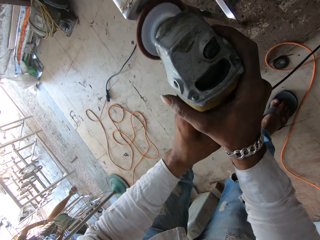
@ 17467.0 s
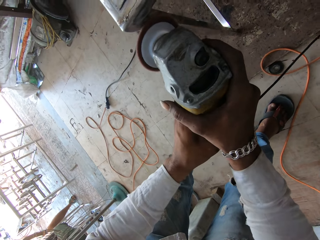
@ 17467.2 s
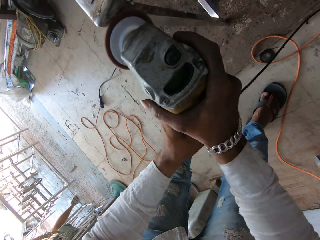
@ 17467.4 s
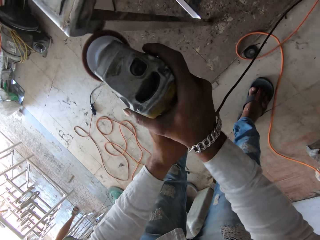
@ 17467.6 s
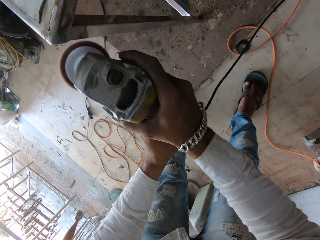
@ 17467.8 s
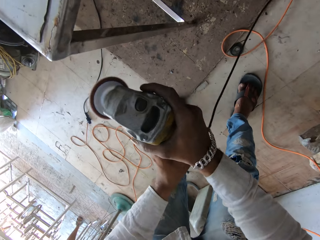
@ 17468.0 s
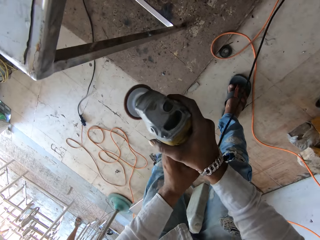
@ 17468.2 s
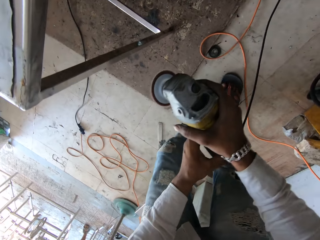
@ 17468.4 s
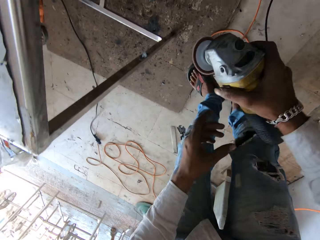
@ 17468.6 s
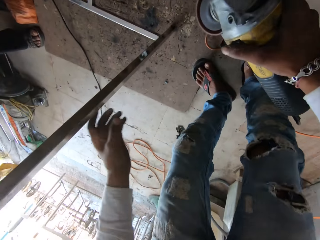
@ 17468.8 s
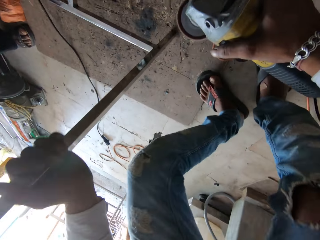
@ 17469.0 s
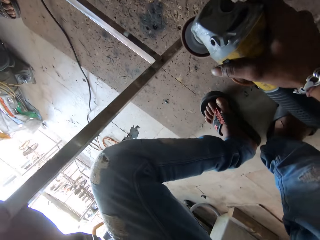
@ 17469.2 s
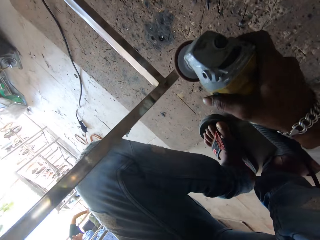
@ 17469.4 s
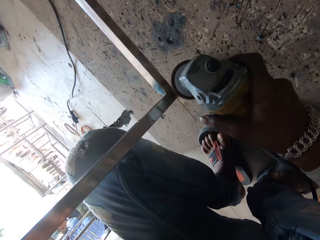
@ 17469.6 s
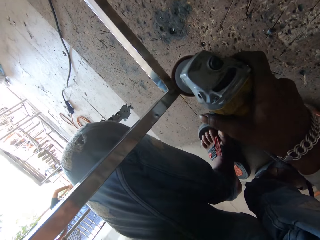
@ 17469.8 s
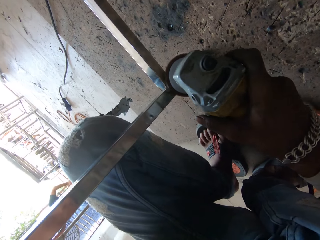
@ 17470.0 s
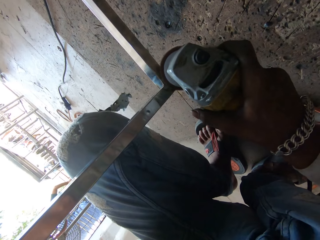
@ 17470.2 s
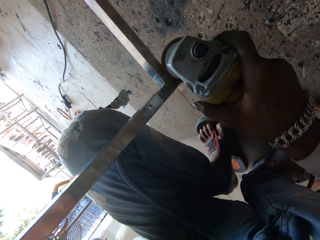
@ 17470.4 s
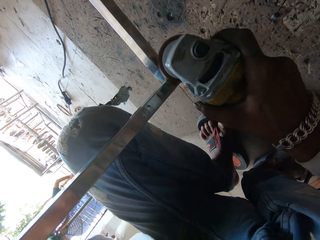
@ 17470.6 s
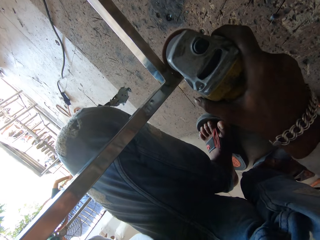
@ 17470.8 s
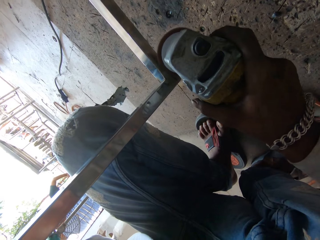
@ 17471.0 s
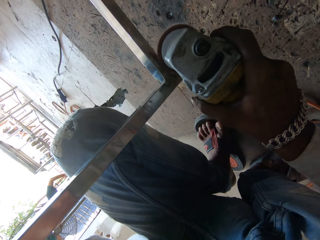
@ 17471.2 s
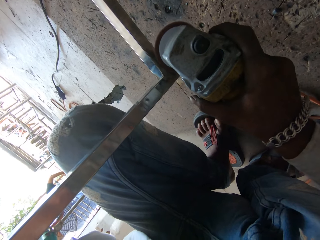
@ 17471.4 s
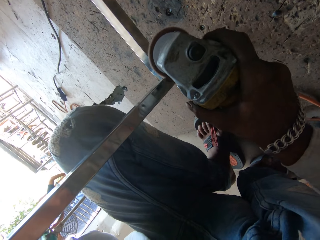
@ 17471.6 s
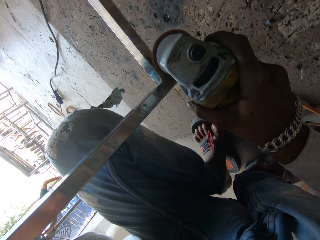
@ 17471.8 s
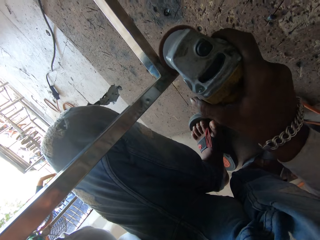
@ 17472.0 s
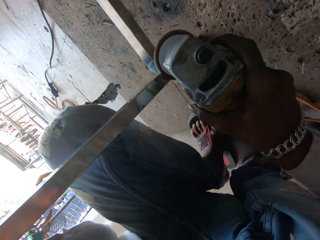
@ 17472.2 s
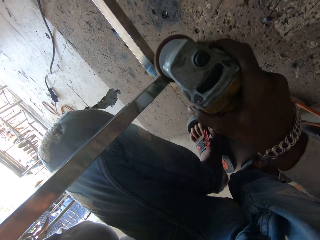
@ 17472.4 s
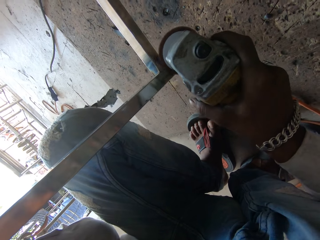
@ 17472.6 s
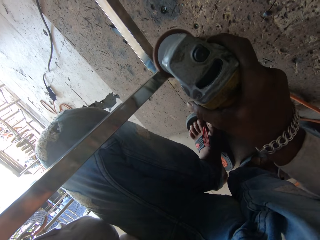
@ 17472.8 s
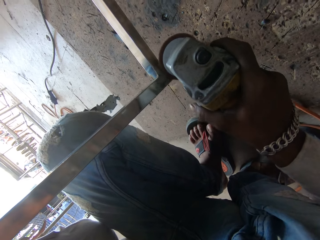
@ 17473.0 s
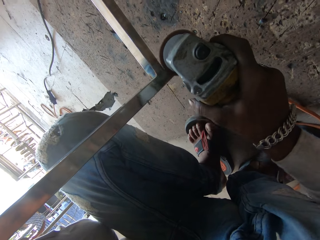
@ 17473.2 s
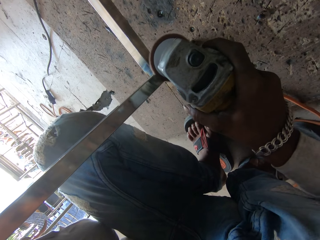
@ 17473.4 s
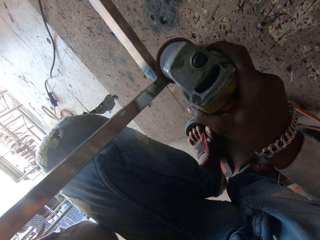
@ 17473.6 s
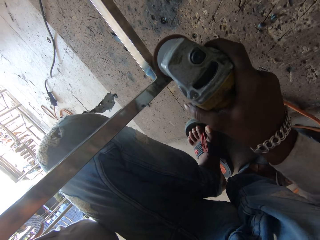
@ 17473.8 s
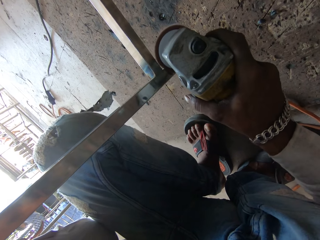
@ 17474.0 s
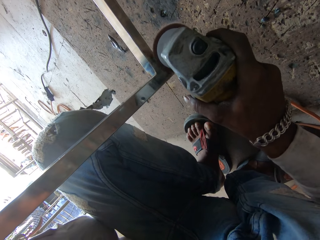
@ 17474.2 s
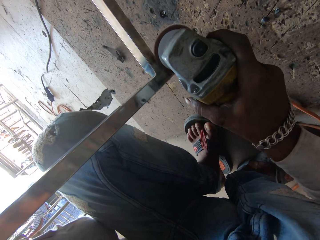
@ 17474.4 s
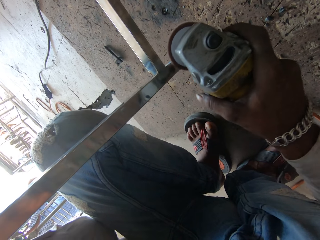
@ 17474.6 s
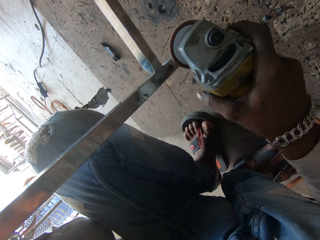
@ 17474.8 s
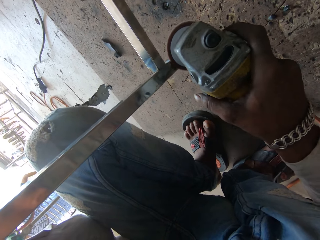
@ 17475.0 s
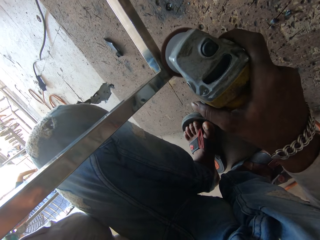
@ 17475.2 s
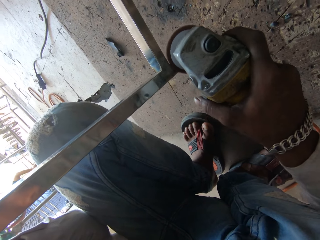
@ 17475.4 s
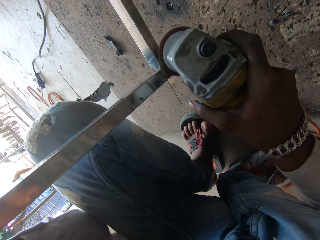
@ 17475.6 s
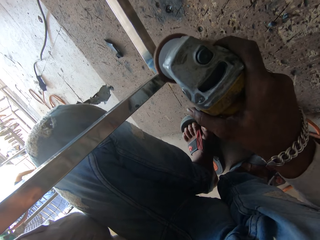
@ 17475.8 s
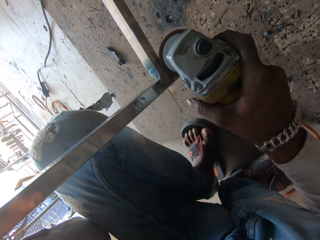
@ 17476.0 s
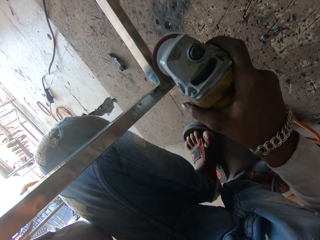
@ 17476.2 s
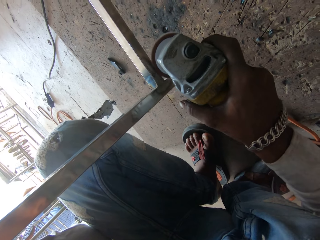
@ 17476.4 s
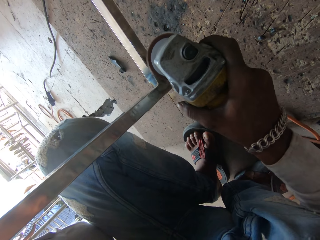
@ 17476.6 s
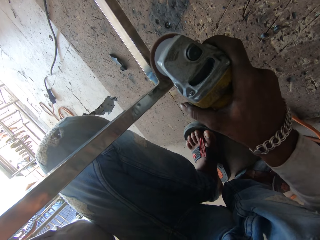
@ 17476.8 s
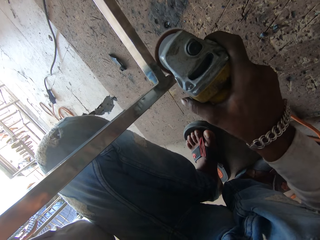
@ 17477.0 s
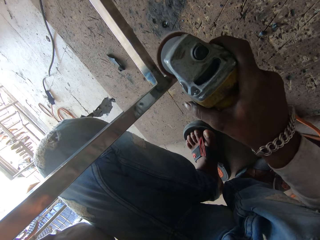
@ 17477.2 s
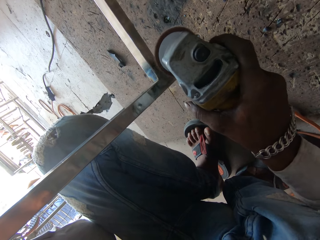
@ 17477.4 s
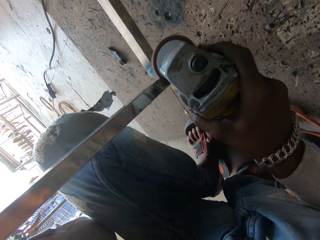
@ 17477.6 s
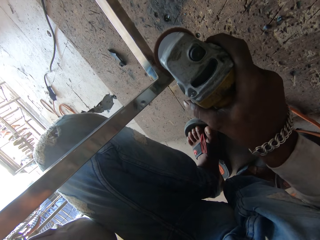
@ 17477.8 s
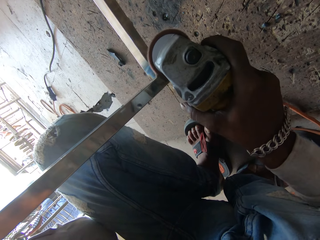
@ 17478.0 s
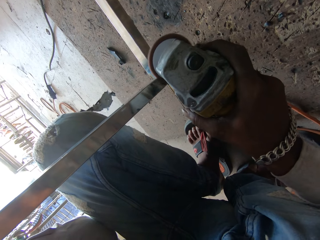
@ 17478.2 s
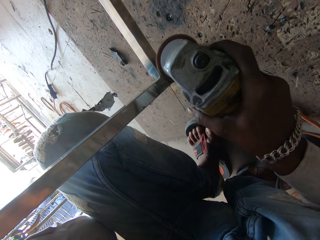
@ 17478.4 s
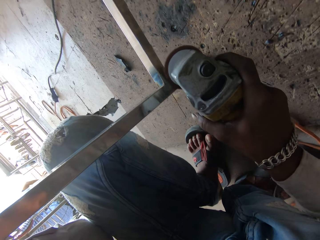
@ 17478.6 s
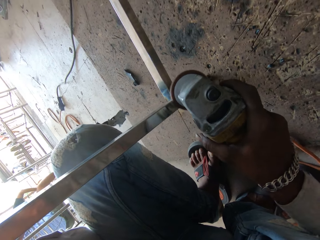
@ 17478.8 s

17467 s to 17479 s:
The camera wearer squats. They smoothen the table using a grinder.

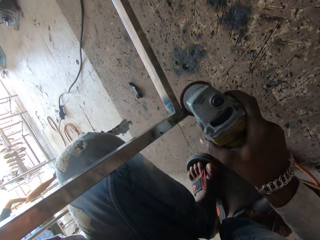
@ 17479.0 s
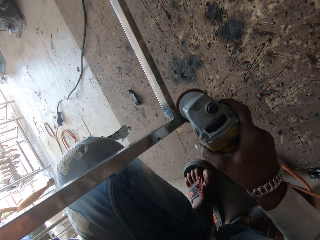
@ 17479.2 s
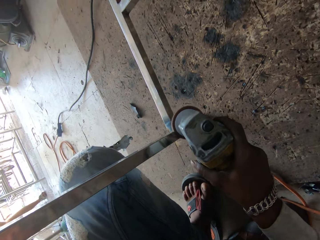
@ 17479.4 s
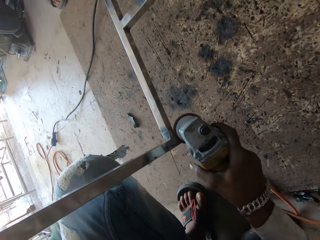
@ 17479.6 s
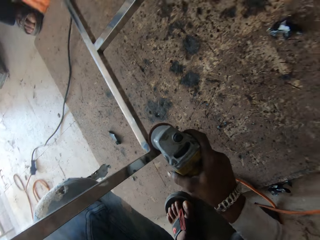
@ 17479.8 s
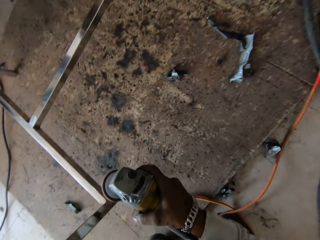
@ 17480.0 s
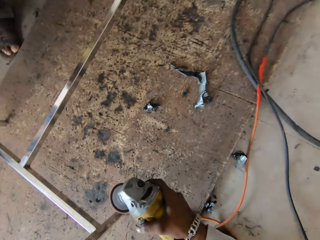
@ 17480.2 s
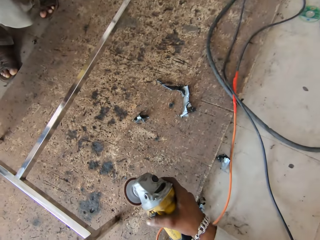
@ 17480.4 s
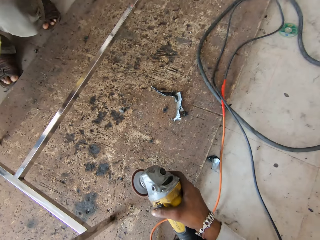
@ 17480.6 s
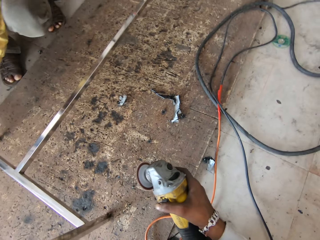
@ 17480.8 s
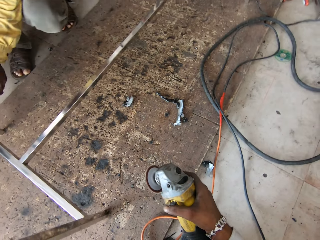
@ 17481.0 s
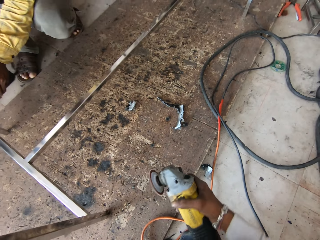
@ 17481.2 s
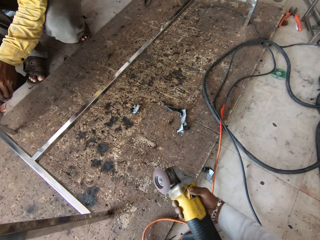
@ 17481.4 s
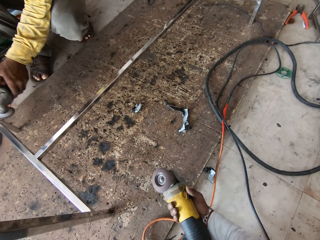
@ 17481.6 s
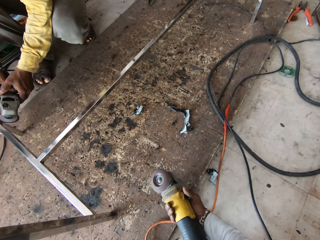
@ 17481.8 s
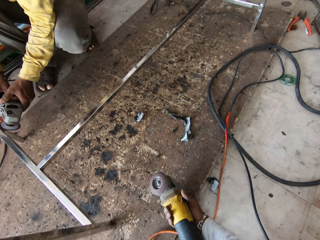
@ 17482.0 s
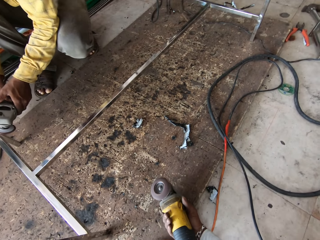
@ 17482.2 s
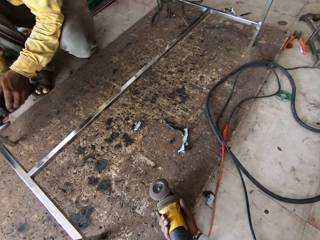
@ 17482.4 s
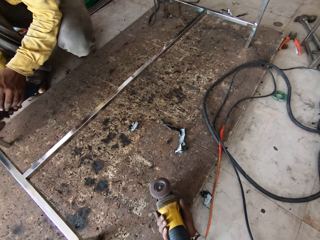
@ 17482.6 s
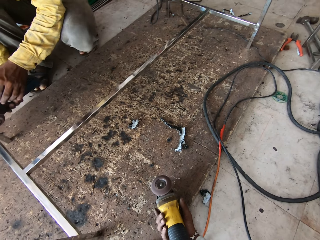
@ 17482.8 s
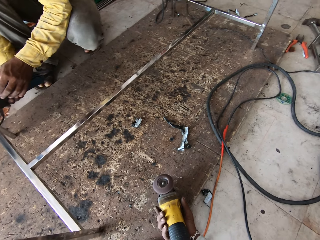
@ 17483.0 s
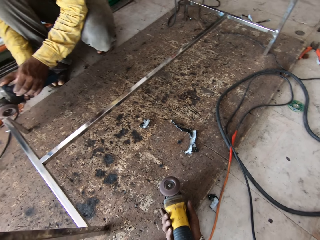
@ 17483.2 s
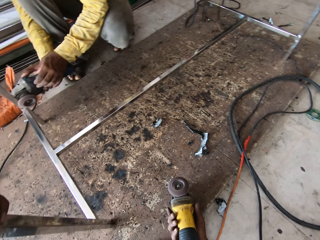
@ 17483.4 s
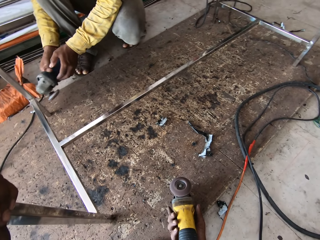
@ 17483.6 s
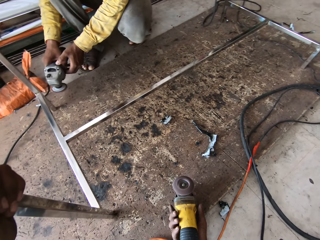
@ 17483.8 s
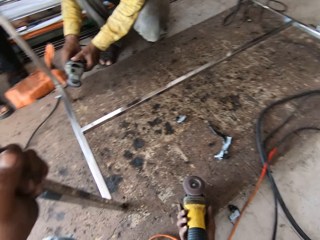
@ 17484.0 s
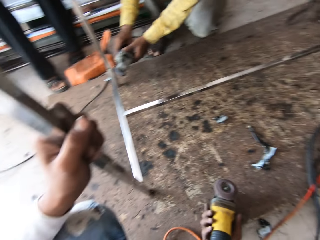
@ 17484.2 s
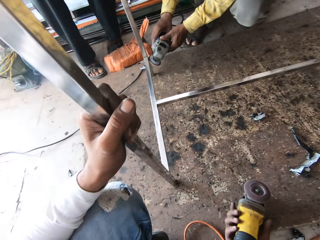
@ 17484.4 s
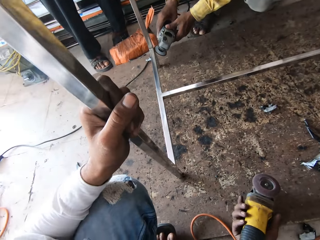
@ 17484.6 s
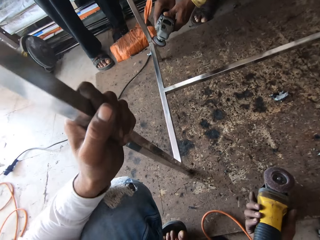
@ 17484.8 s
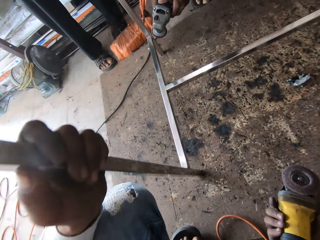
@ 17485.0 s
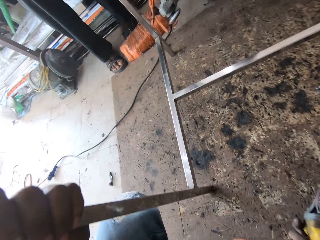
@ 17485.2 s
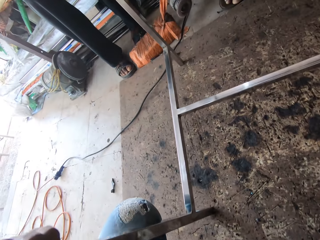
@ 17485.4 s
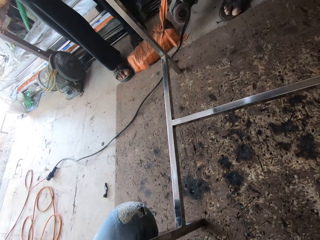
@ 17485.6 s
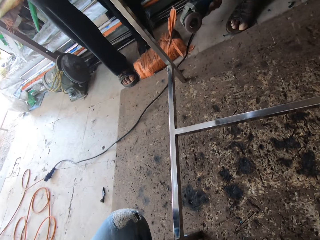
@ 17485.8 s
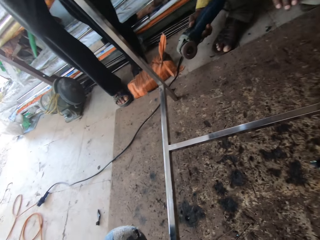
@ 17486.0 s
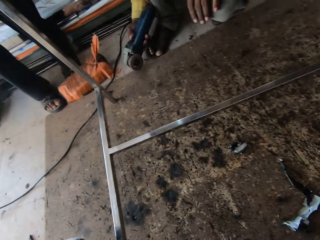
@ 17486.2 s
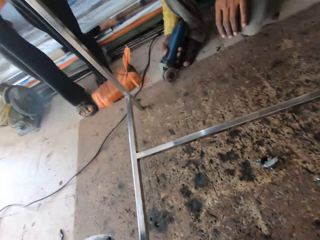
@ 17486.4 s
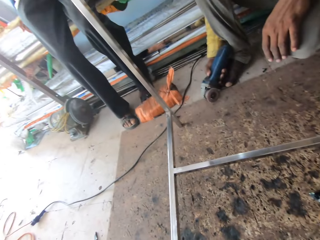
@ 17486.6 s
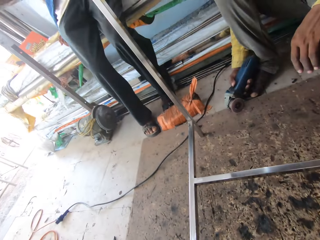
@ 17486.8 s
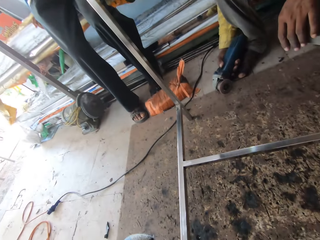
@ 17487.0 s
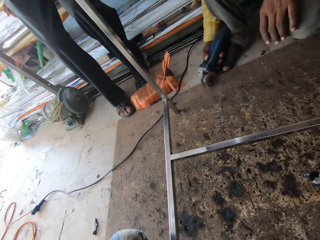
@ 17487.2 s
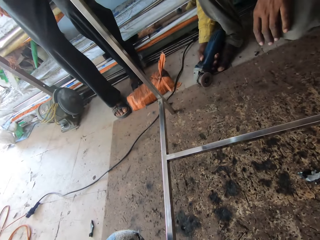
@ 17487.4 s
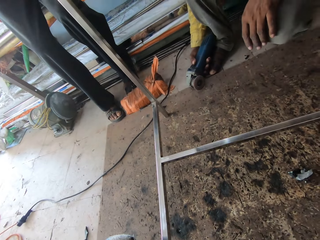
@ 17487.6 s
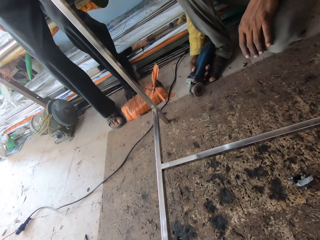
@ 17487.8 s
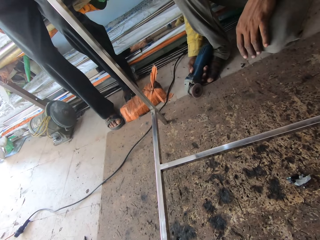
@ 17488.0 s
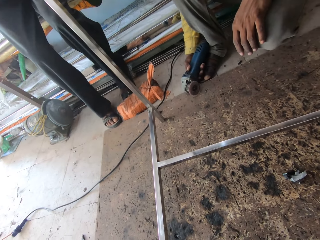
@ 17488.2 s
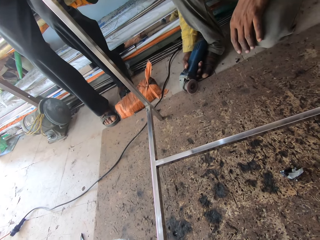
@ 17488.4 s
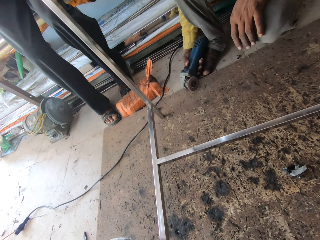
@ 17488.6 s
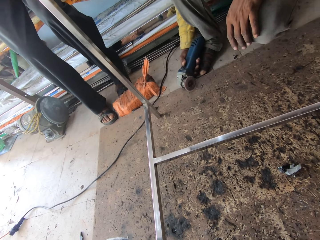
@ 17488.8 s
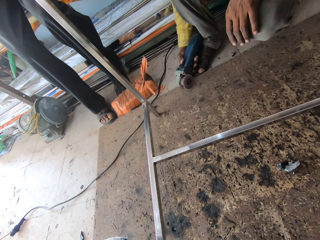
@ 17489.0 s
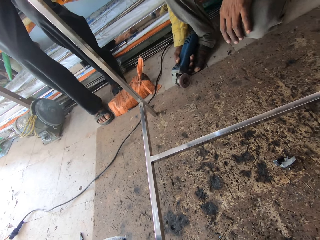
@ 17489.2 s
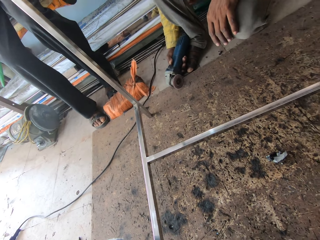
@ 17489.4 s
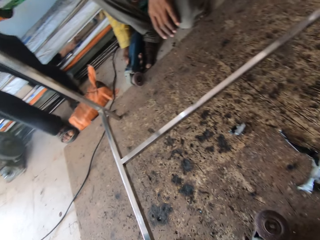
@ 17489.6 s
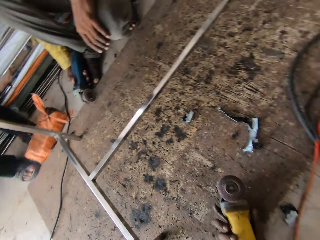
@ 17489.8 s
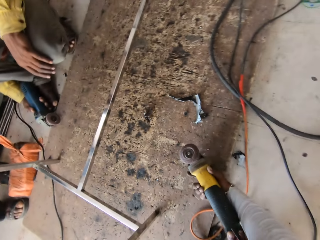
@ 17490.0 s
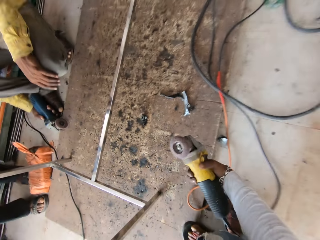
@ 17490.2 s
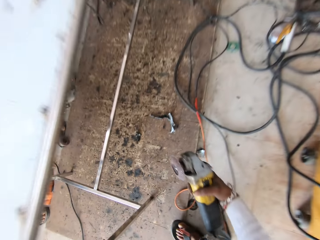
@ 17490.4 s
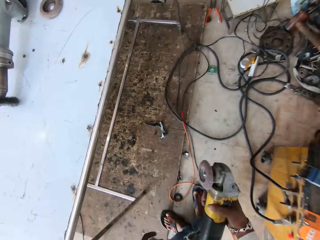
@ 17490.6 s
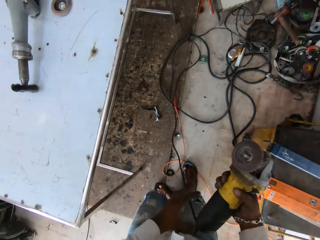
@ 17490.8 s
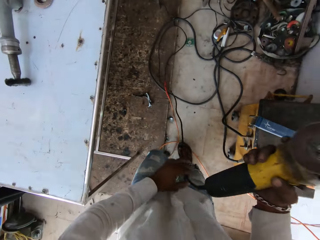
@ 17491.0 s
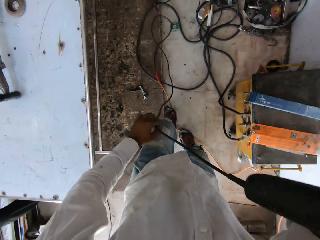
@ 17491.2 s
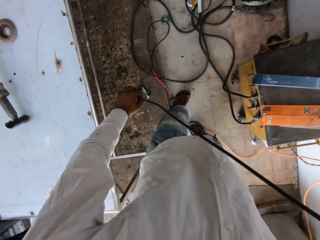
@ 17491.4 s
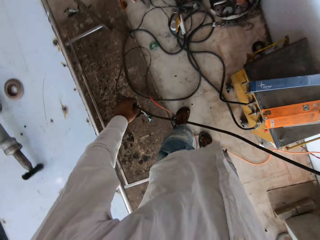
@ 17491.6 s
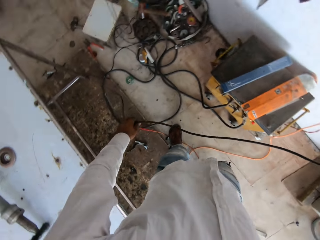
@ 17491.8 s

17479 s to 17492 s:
The camera wearer turns the grinder machine, places the grinder on the floor, and switches off the grinder. They converse with a man. They pick up the grinder, stand up, and move the cable.
